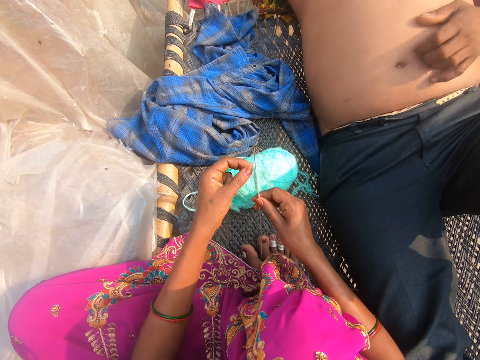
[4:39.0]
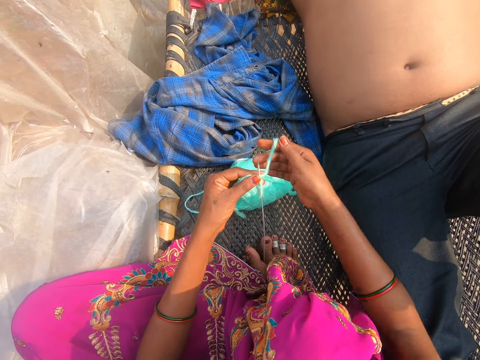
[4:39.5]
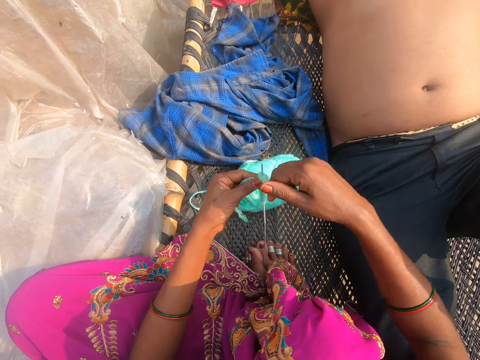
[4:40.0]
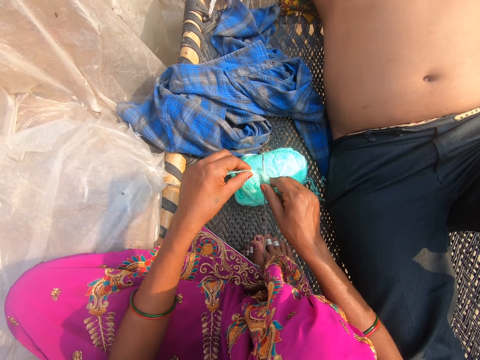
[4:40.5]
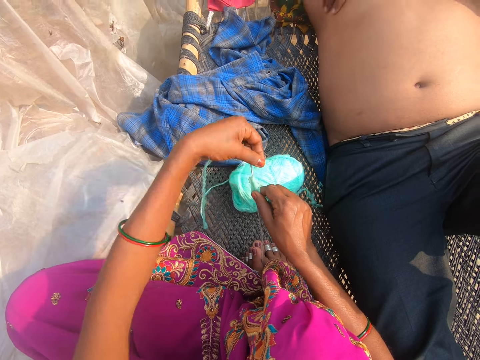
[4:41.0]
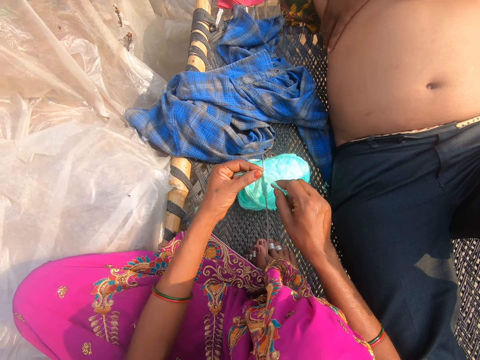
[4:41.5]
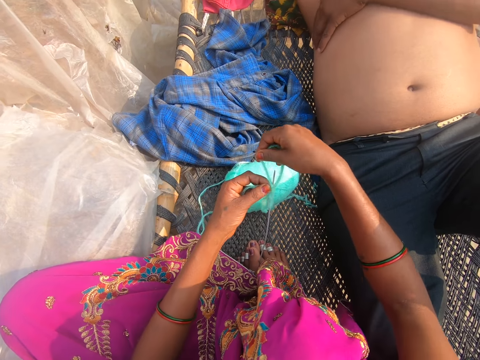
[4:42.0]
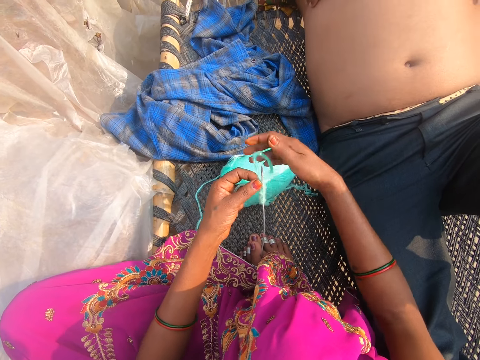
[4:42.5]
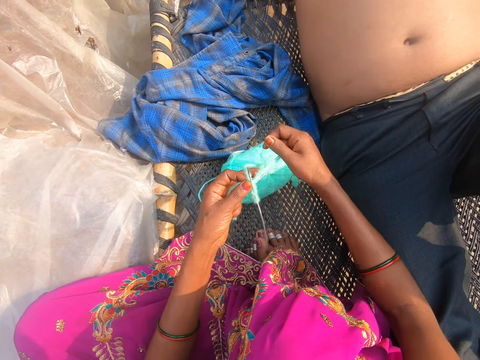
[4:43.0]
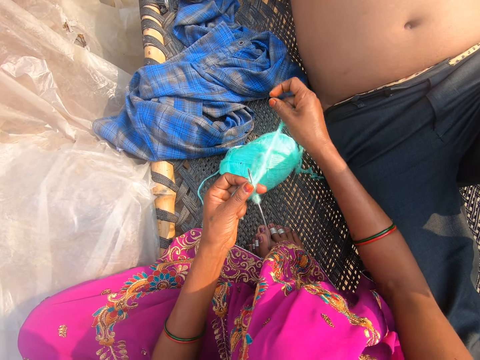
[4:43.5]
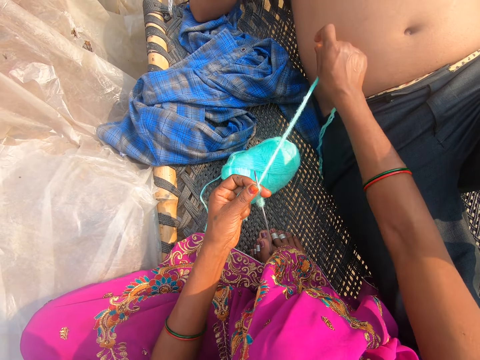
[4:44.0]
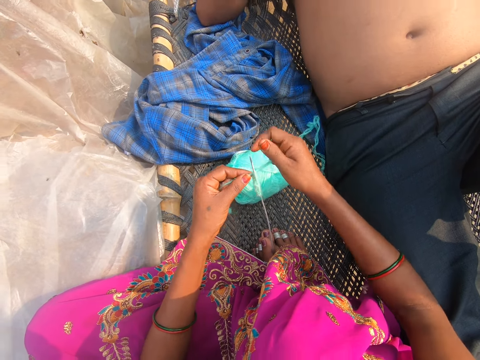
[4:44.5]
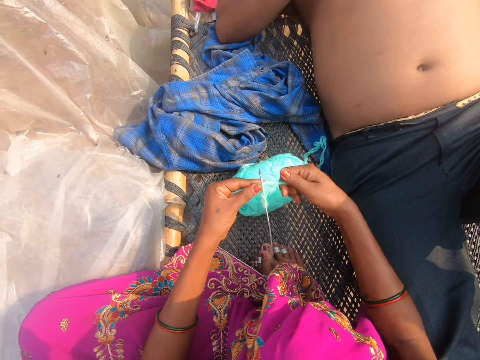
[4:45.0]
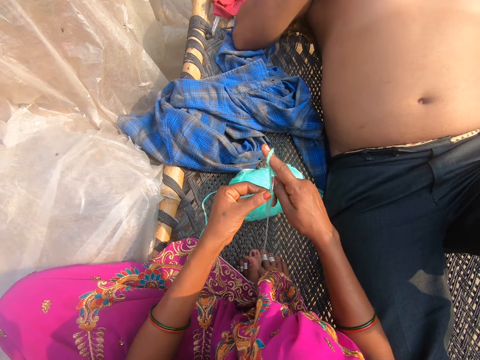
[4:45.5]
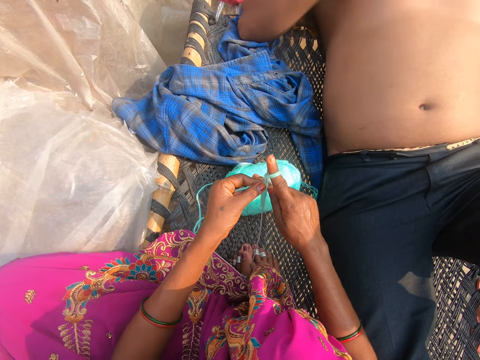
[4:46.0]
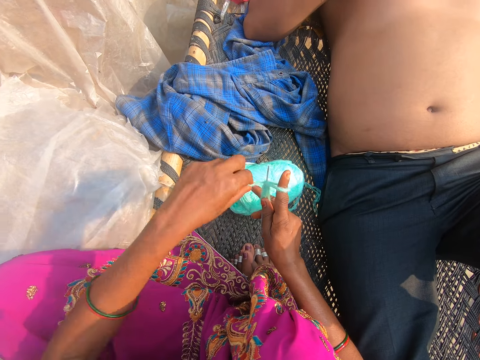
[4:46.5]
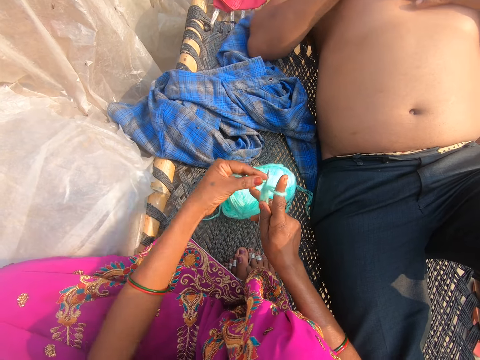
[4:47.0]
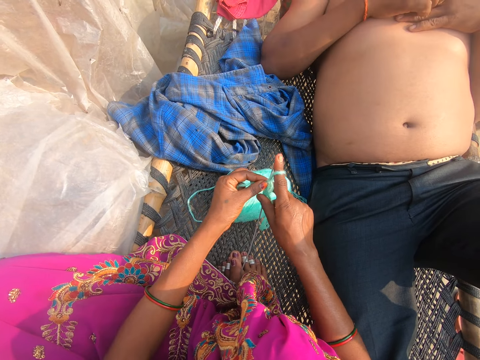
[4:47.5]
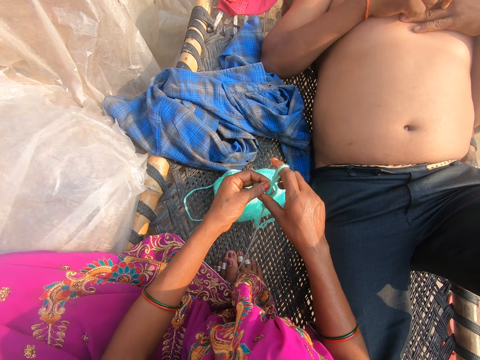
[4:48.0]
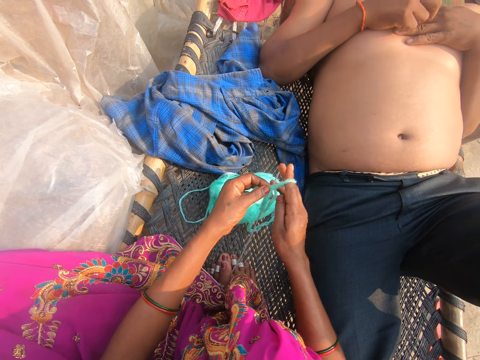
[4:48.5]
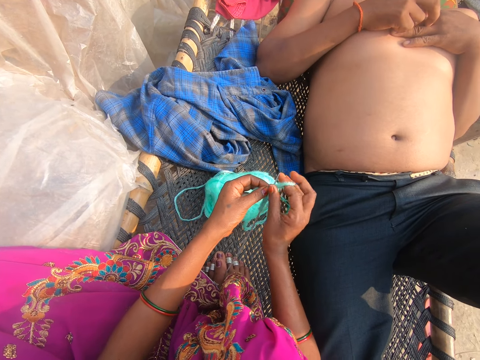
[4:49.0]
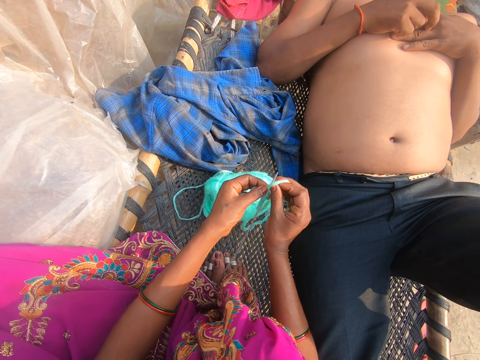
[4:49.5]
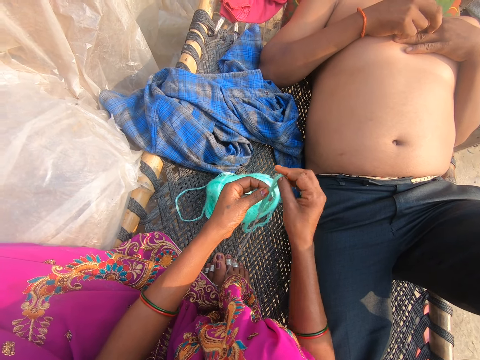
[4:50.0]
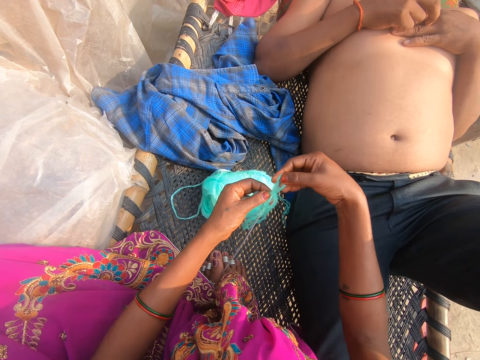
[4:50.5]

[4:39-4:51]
The camera wearer puts the thread around the crochet. They pull the thread. They knit. They put the thread around the crochet.

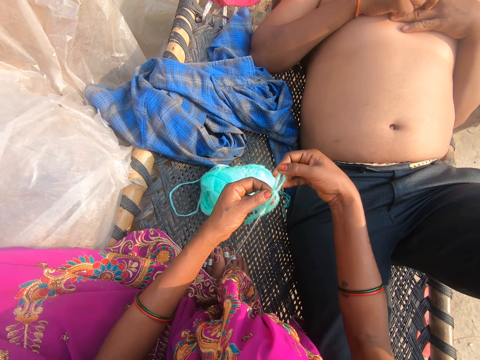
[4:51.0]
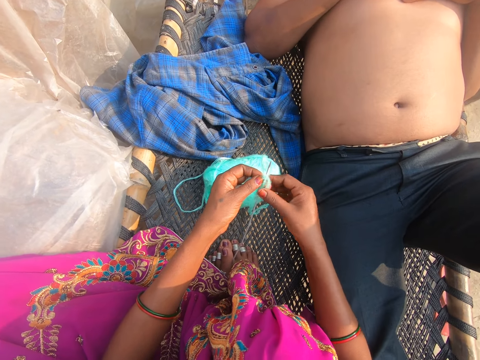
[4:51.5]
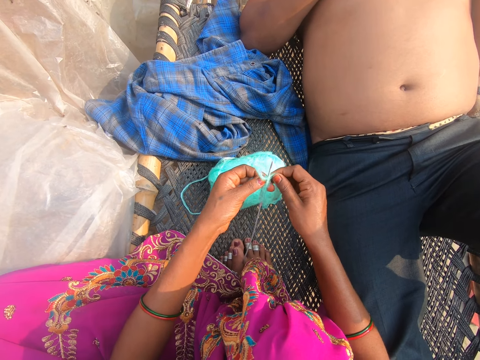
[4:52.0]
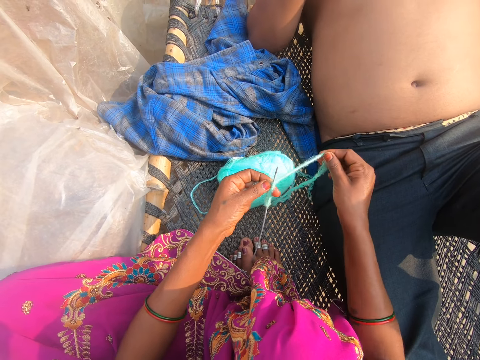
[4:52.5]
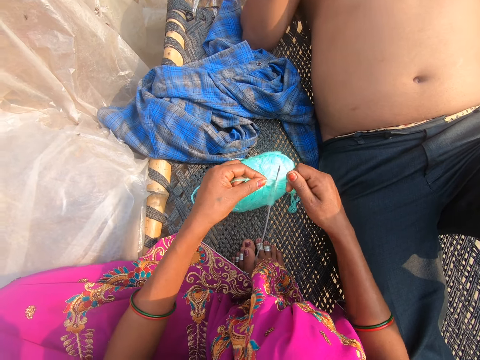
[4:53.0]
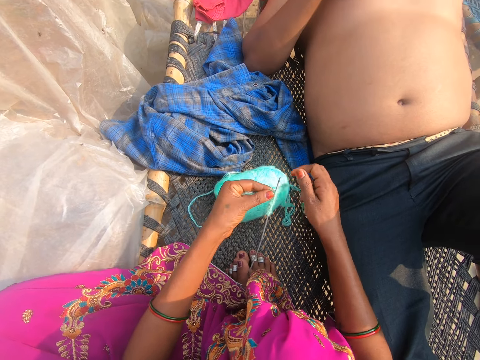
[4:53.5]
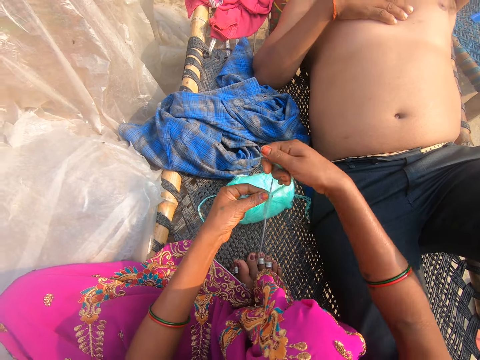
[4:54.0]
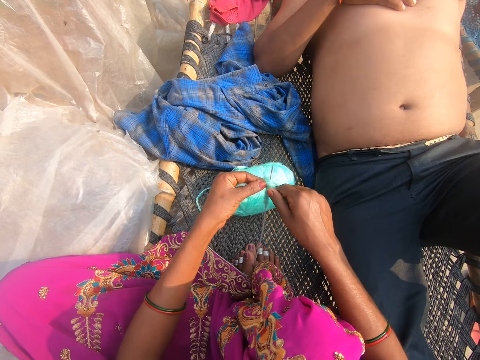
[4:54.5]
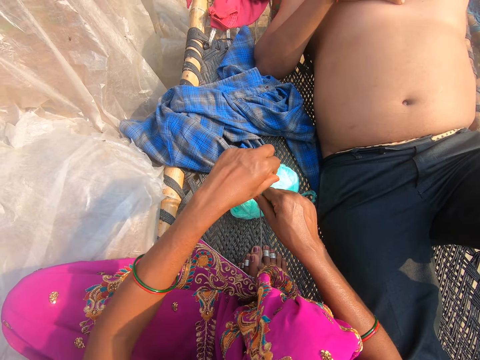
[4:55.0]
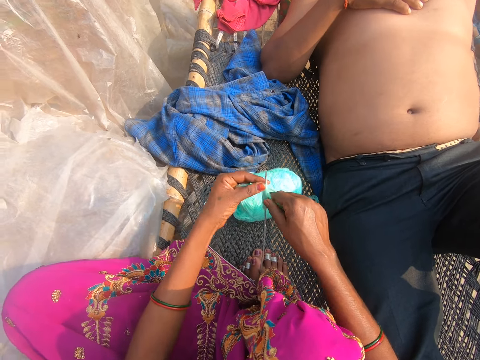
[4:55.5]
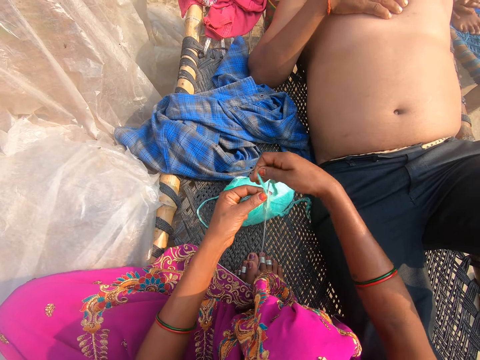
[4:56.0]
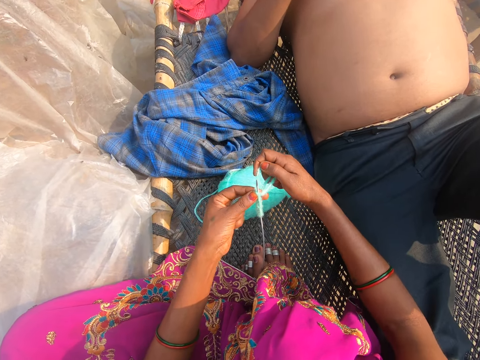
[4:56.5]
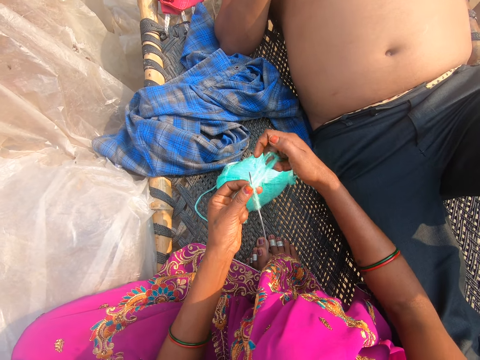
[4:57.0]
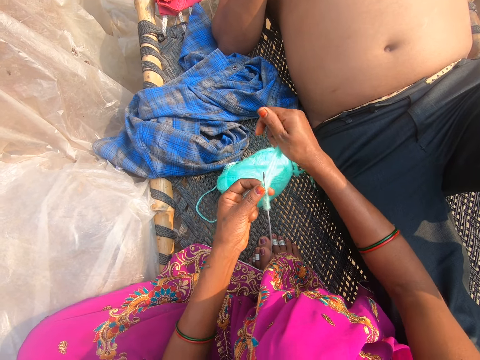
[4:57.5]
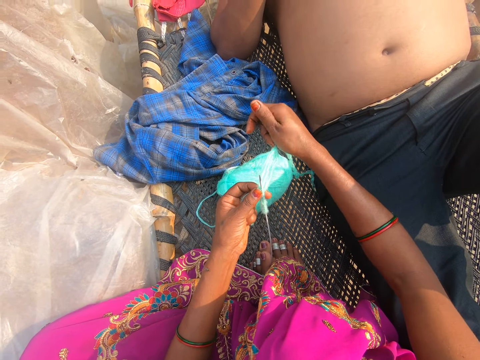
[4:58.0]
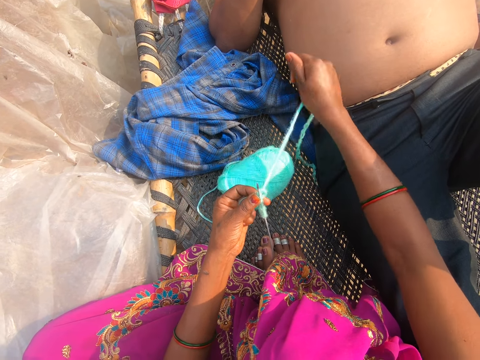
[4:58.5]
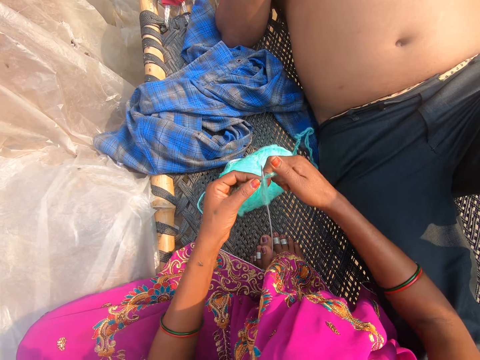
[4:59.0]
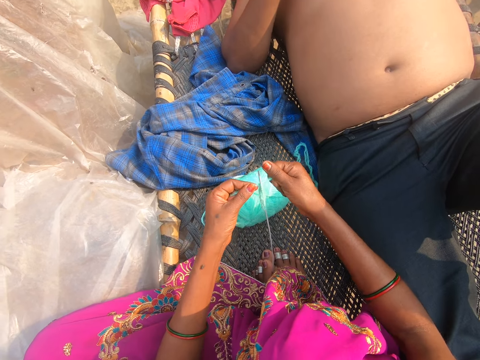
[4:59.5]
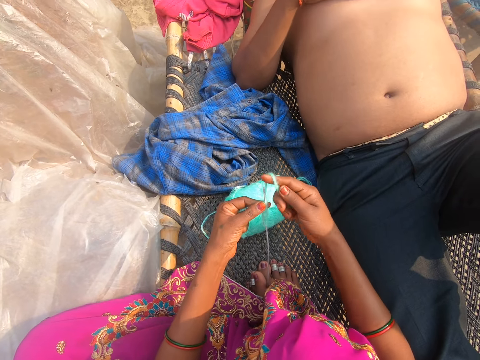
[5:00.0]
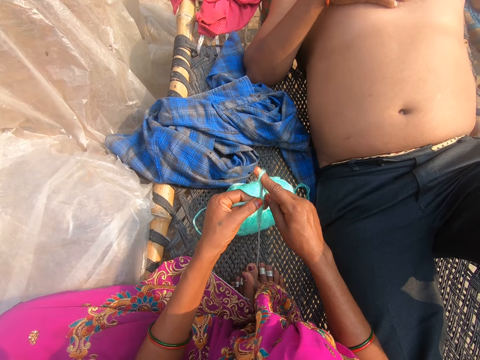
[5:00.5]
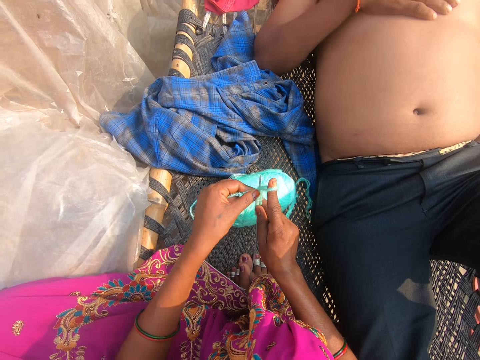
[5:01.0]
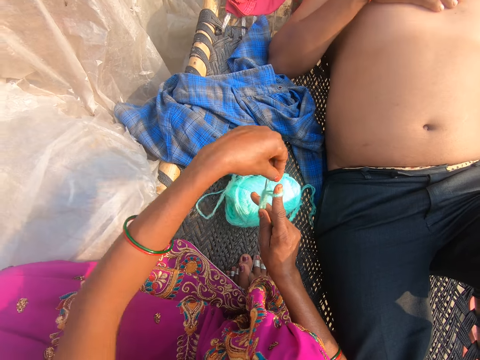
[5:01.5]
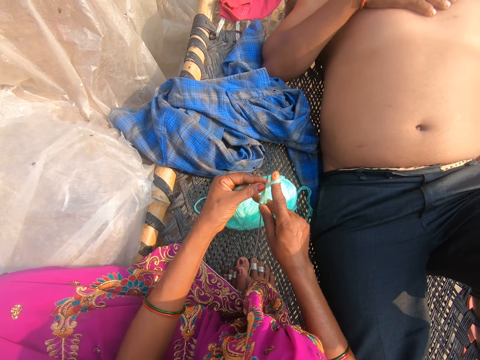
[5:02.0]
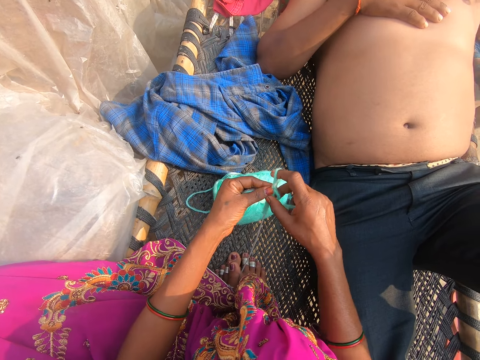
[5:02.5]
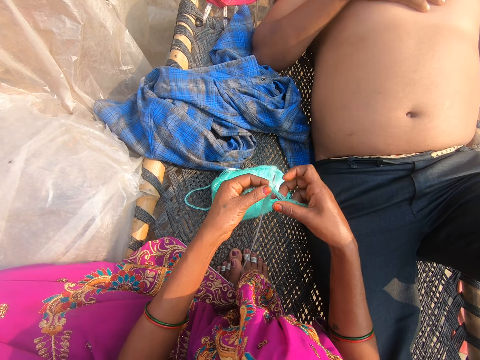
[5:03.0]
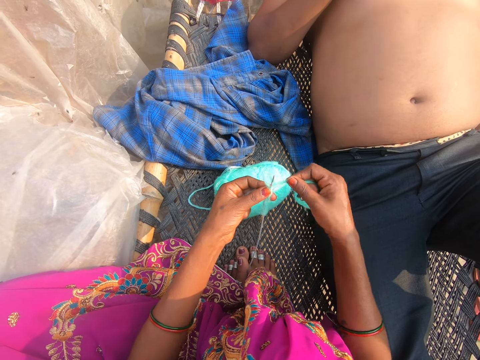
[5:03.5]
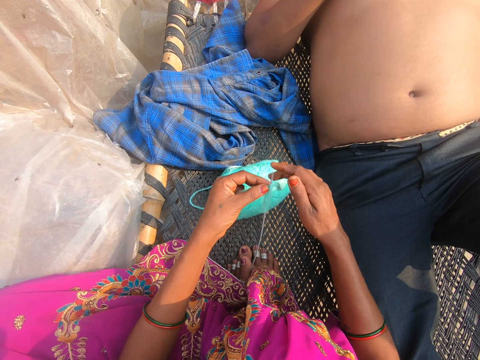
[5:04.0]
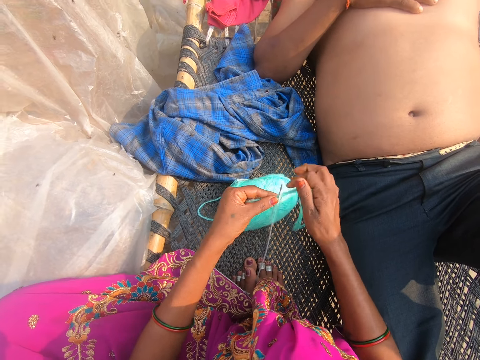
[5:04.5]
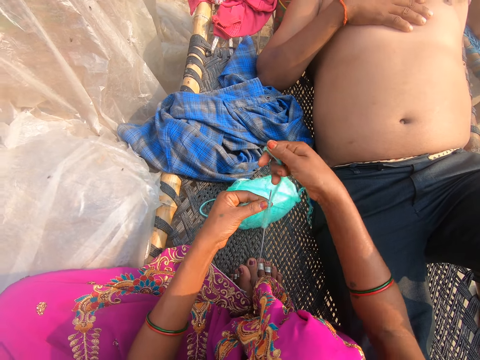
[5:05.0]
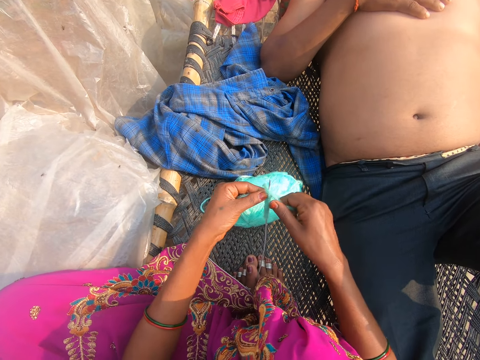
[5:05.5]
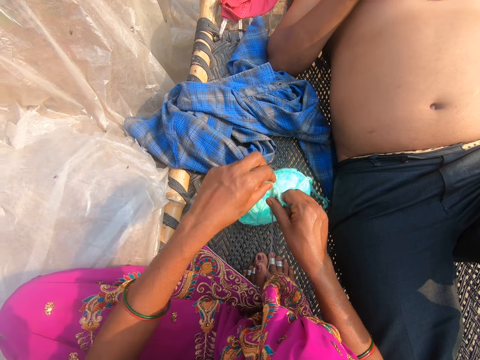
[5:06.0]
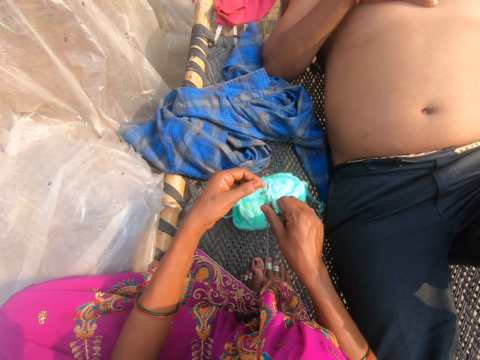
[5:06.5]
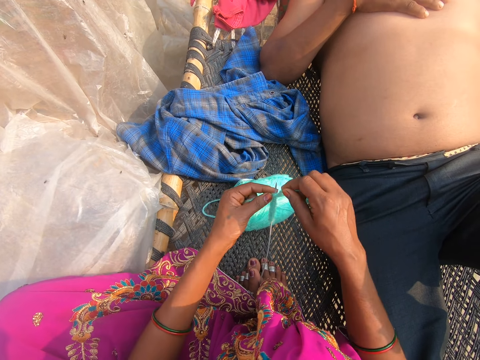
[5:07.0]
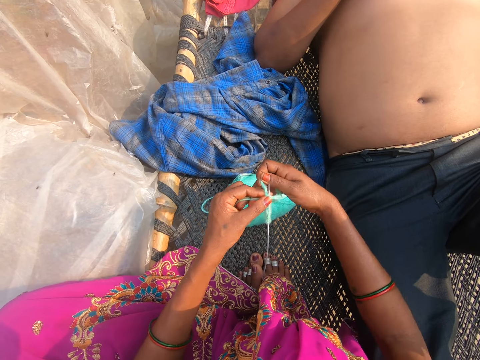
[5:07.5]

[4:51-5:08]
The camera wearer pulls a thread. A man converses with the camera wearer. The camera wearer puts the thread around a crochet. They converse with the man. They knit. They put the thread around the crochet. The man converses with the camera wearer. The camera wearer pulls the thread and puts the thread around the crochet. They converse with the man. The man converses with the camera wearer. The camera wearer converses with the man. They pull the thread. They put the thread around the crochet. They knit. They converse with the man.
